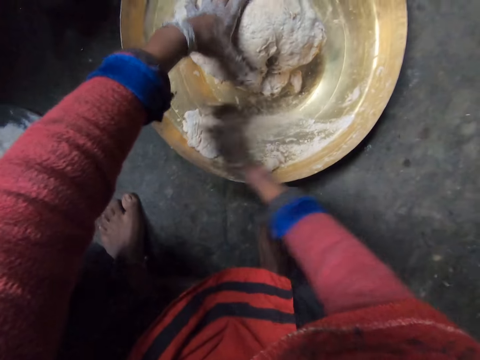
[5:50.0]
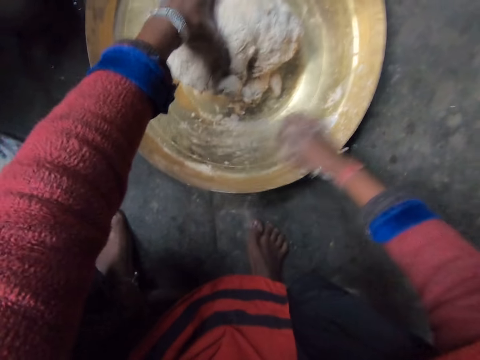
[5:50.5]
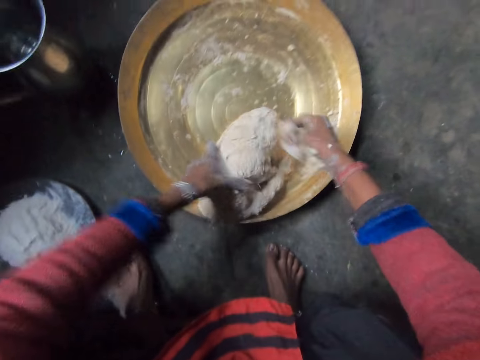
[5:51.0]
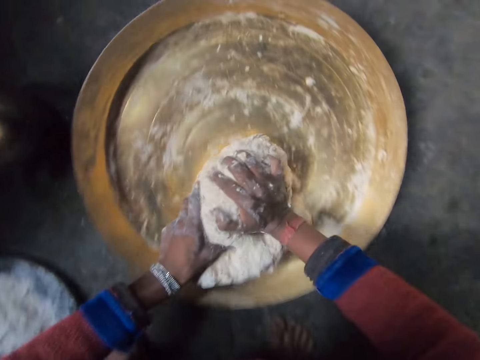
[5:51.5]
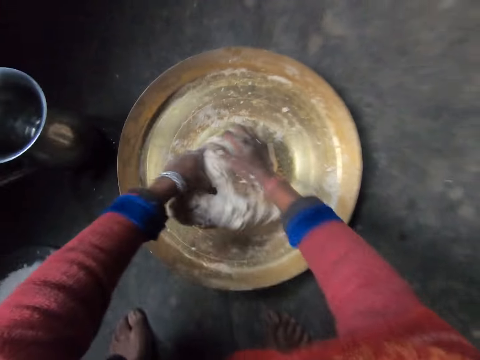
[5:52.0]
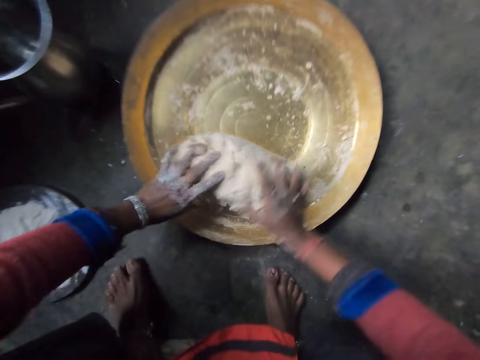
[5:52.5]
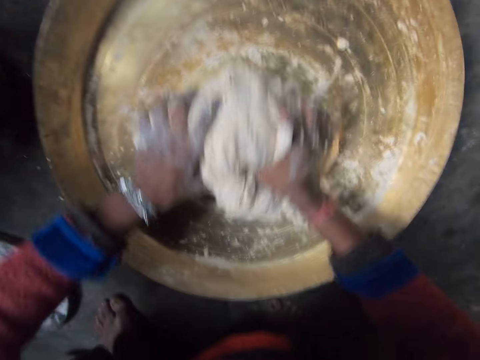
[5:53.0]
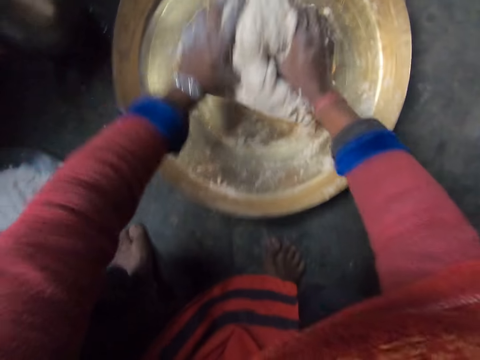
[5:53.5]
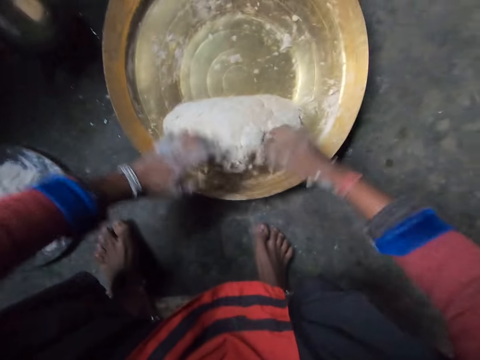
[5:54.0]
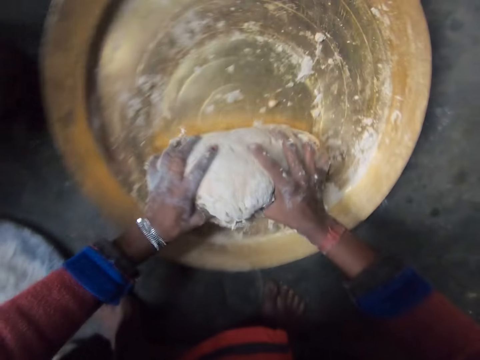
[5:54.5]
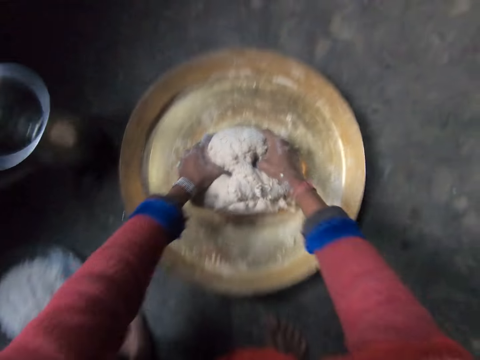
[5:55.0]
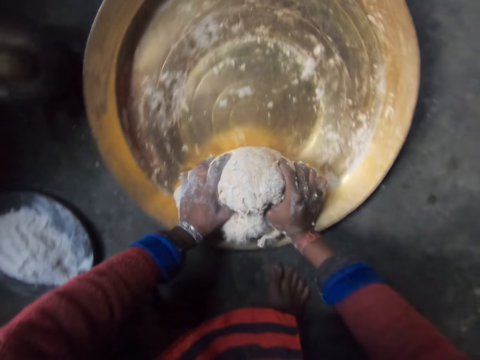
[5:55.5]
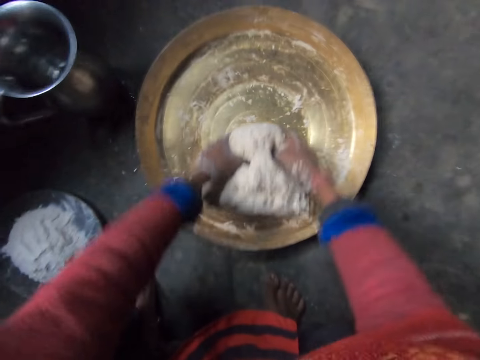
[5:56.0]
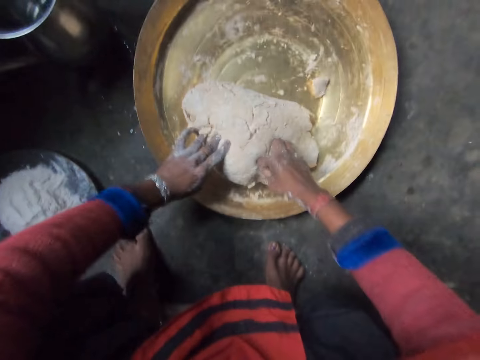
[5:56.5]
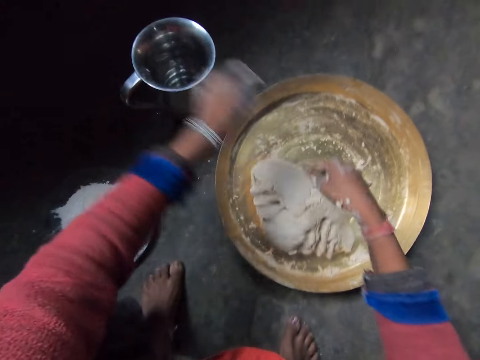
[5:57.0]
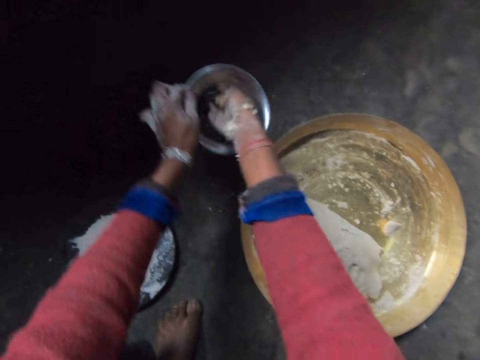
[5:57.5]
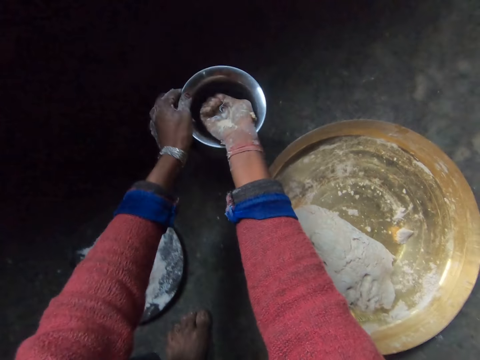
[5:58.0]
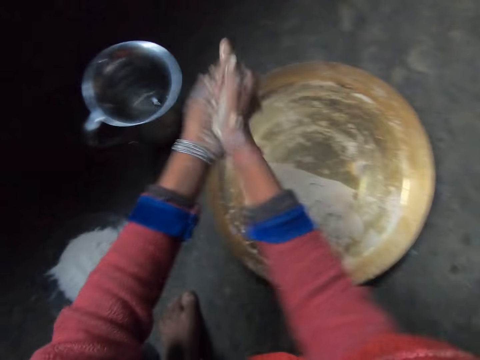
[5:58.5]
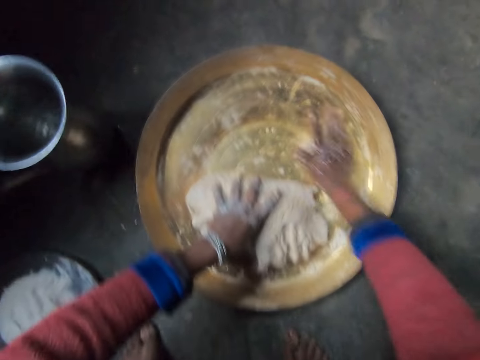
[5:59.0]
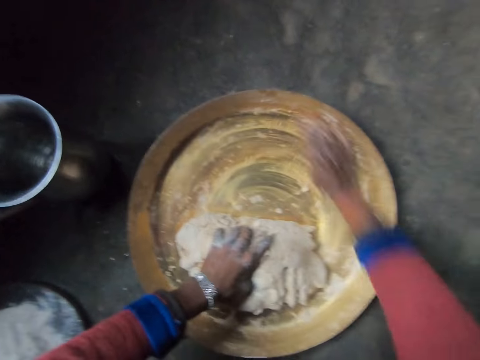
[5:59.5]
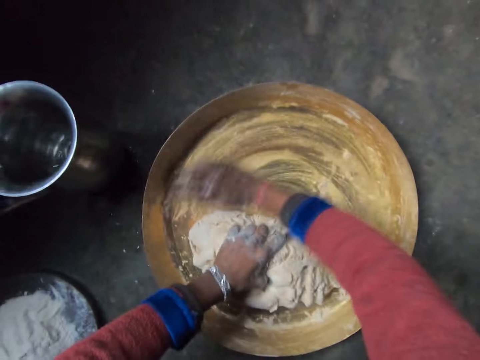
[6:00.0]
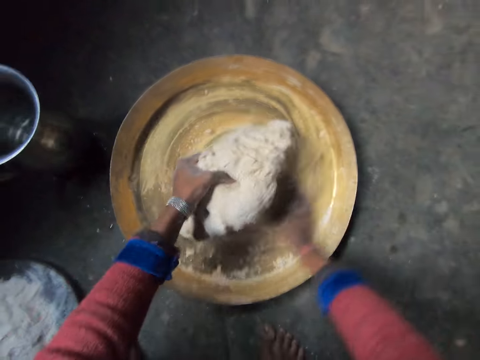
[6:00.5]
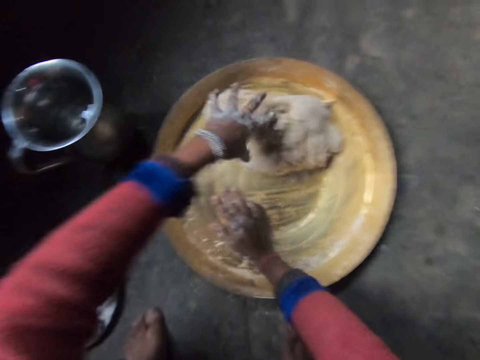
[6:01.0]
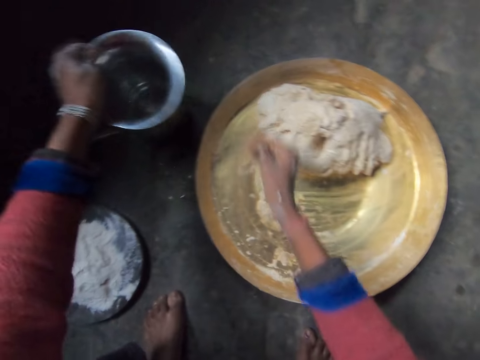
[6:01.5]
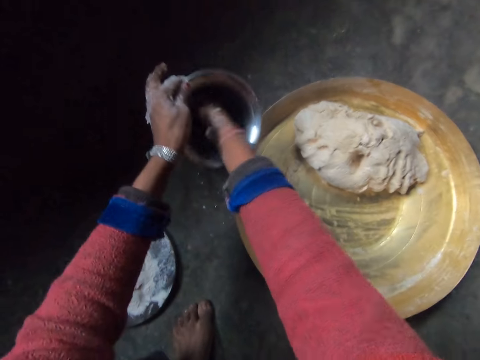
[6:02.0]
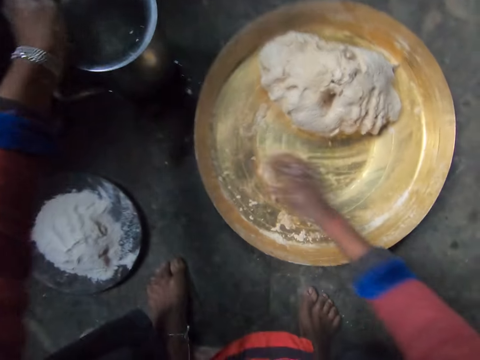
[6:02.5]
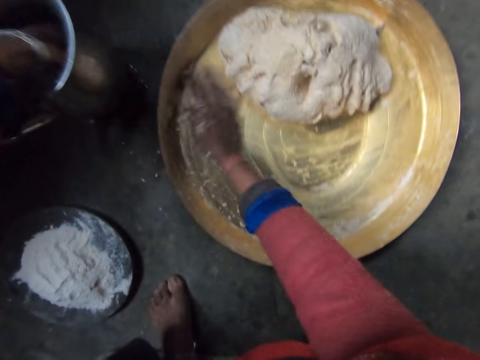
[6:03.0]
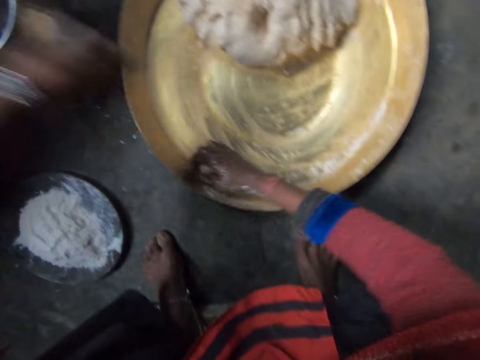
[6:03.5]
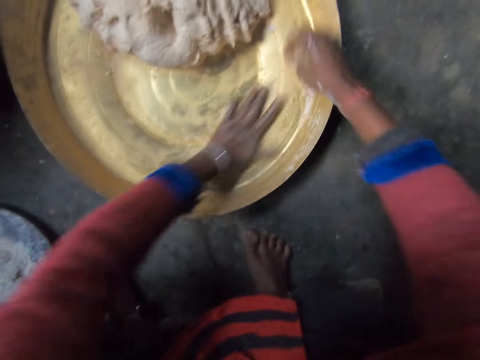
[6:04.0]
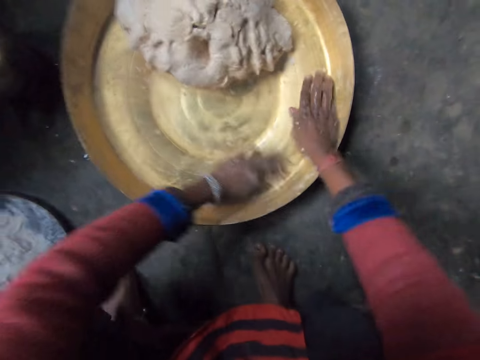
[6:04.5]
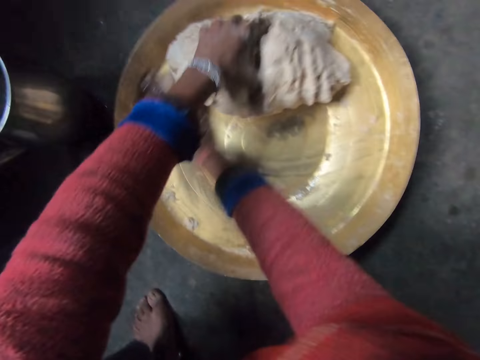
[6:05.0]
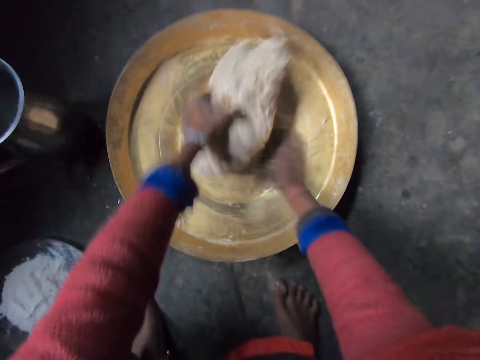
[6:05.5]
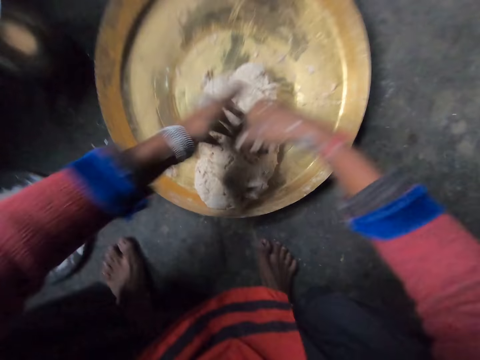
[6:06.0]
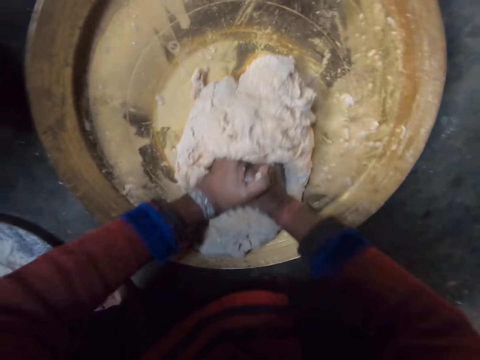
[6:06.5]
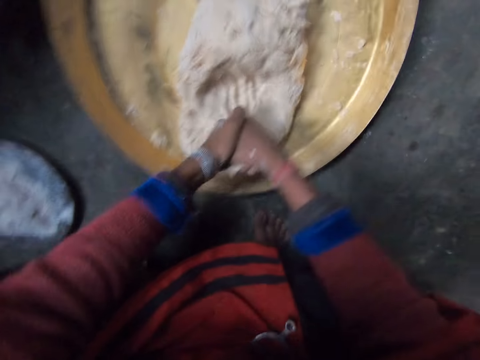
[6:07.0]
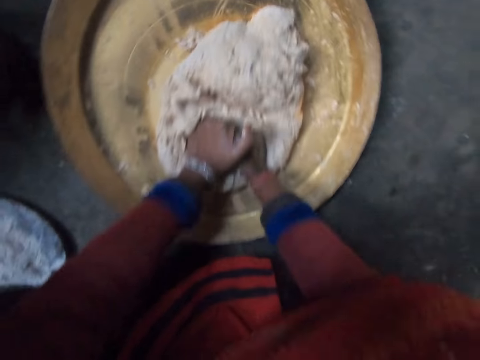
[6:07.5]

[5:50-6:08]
The camera wearer collects dough with her hand. She kneads the flour in the tray with her hands. She moves the container or jug forward with her left hand. She pulls her hands off the dough. She takes water from the container with her right hand. She bends the jug and puts her hand in the jug. She removes her hand from the jug. She pours the water on her left hand. She puts the jug on the floor, holds her hand and pulls her hand off the jug. She pours the water in the tray with her hands. She places her left hand on the flour dough in the tray. She rubs inside the tray with her right hand. She spreads water on the tray with her hand and holds the dough. She moves the flour dough forward in the tray with her left hand. She lifts the dough off the tray and puts the dough on the tray. She moves the container forward with her left hand. She takes water from the container with her right hand. She bends the jug and puts her hand in the jug. She pours the water in the tray with her right hand. She removes her hand from the jug and puts the jug on the floor. She rubs inside the tray with her right hand. She takes water from the container with her left hand. She spreads water on the tray with her hand and puts her hand in the jug. She rubs inside the tray with her left hand. She removes her hand from the jug and spreads water on the tray with her hands. She kneads the flour in the tray with her hands. She pushes the dough, spreads water on the tray with her hand and pulls the dough.

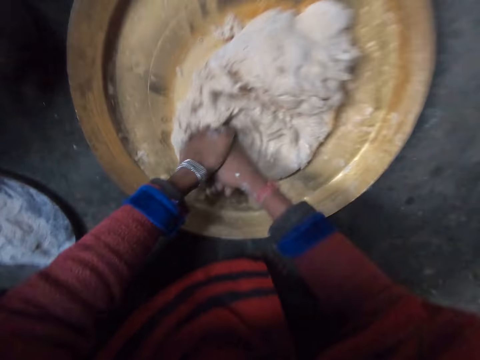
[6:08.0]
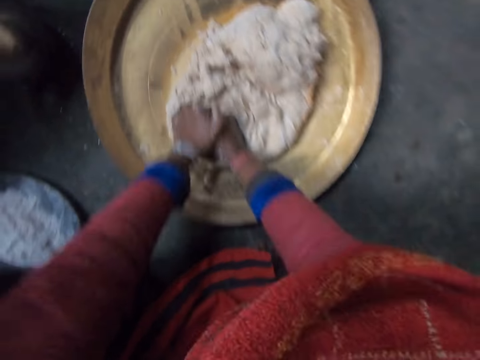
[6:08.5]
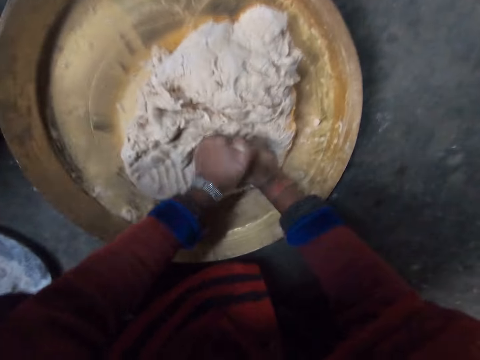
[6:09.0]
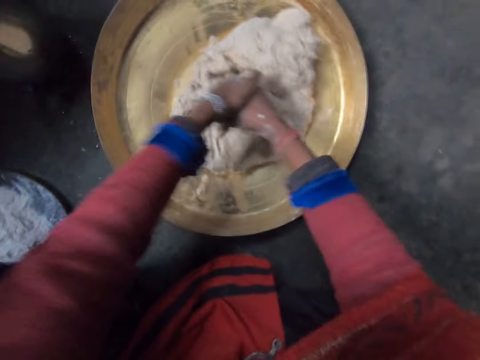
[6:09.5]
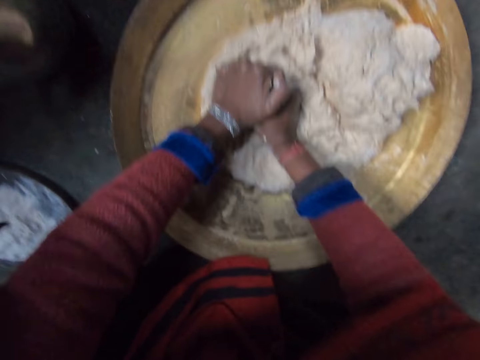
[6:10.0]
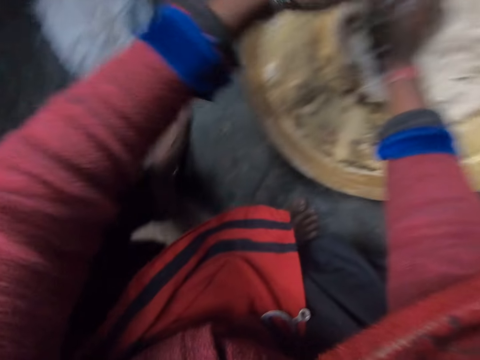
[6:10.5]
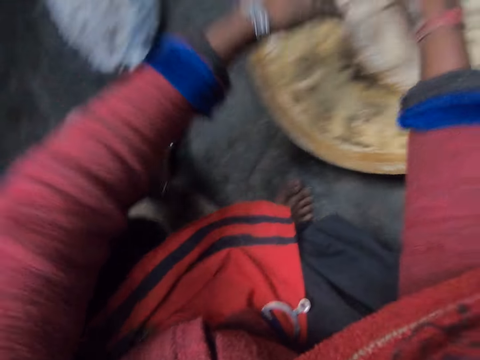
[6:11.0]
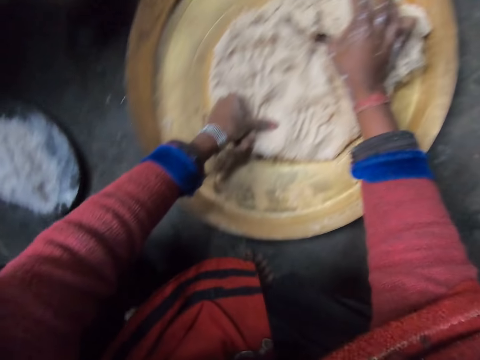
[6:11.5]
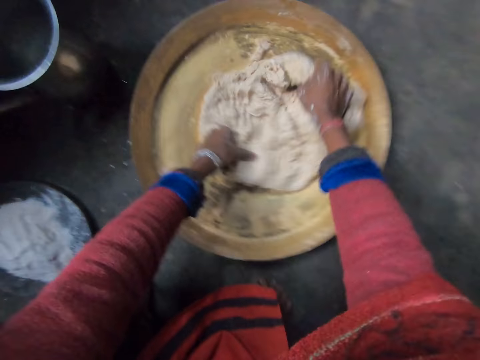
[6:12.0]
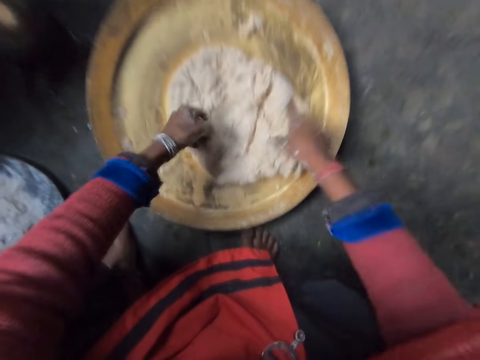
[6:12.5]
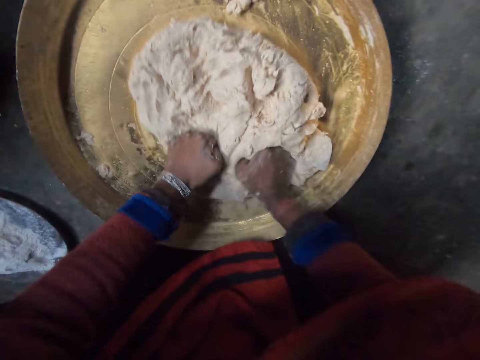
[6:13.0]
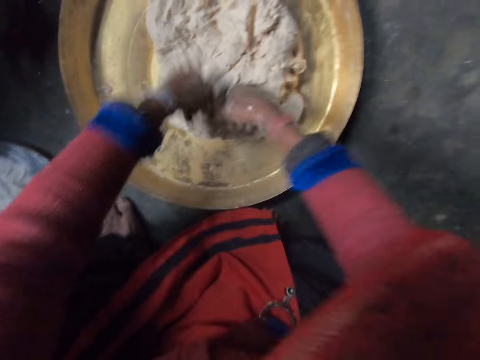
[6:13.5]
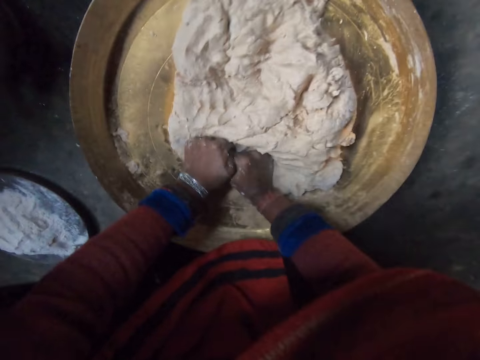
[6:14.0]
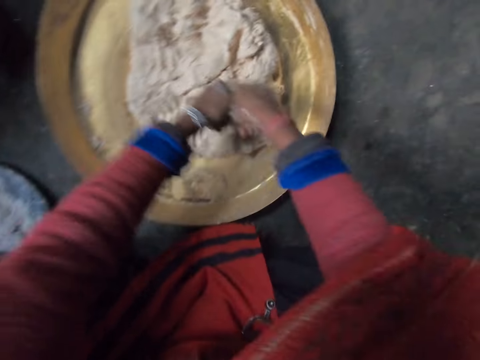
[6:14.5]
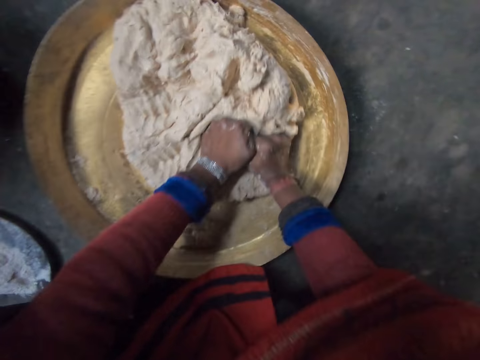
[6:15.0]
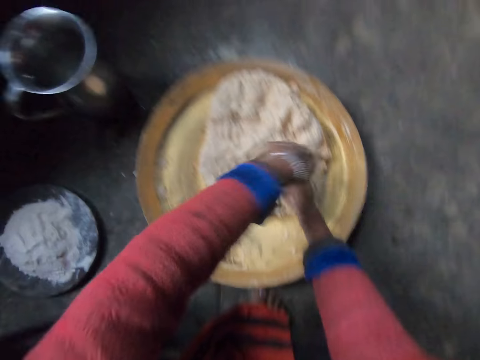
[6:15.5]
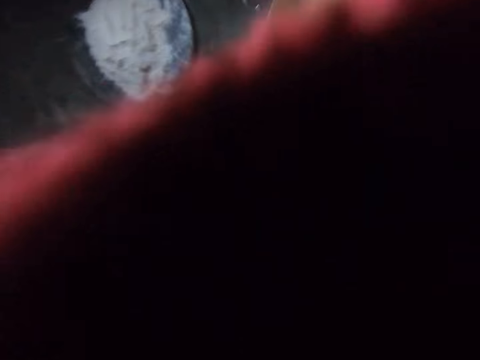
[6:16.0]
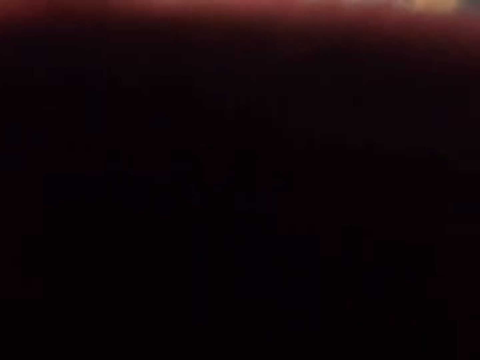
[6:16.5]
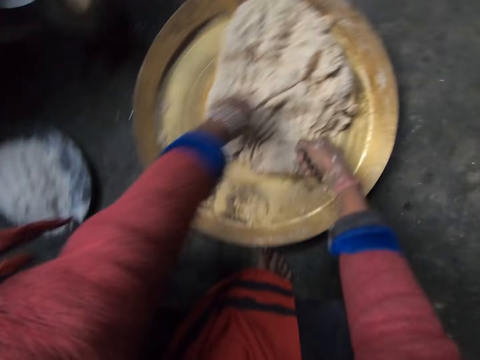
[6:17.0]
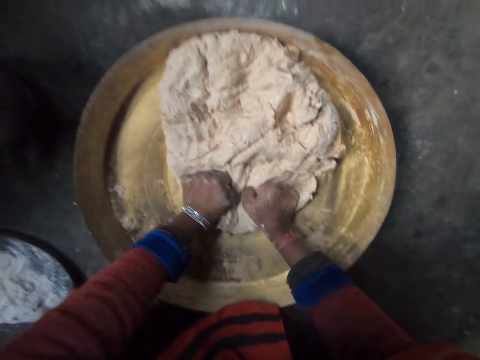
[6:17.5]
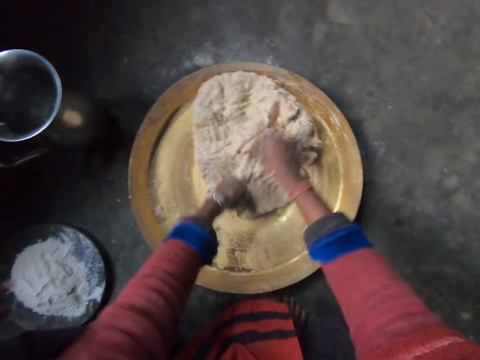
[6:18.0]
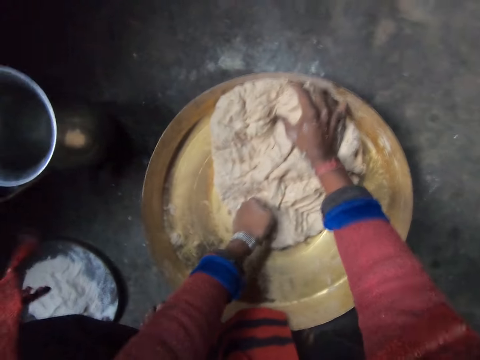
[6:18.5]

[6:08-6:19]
The camera wearer cleans her face with her left hand. She lifts her hand. She kneads the flour in the tray with her hands. She lowers her hand.
